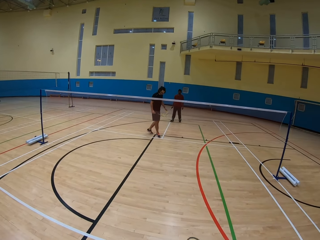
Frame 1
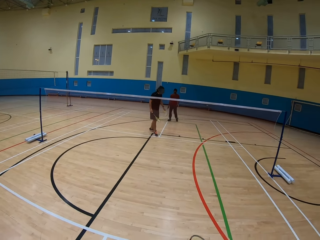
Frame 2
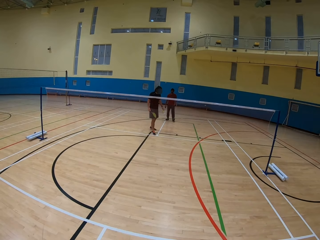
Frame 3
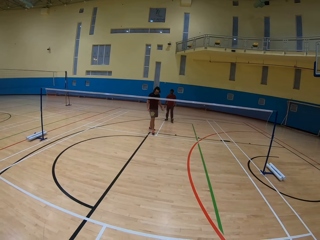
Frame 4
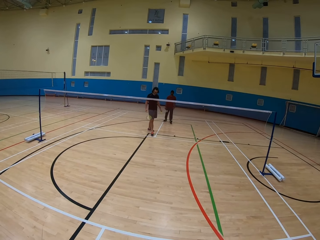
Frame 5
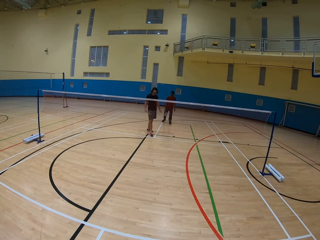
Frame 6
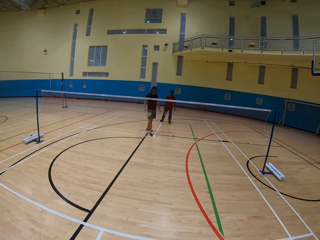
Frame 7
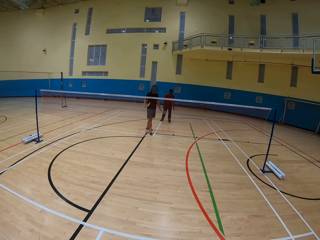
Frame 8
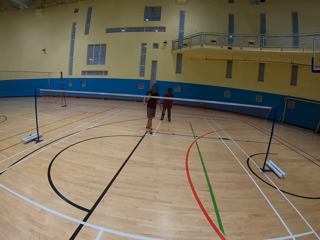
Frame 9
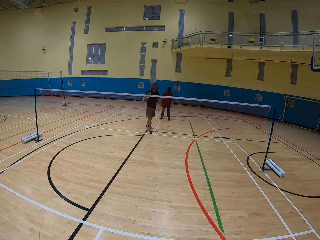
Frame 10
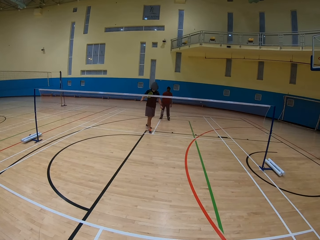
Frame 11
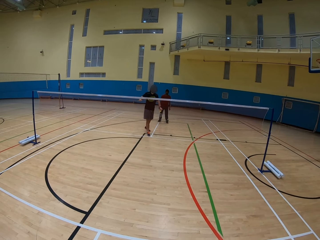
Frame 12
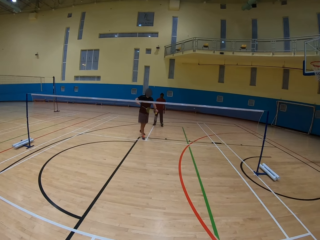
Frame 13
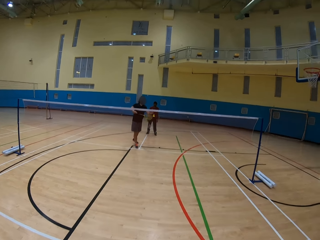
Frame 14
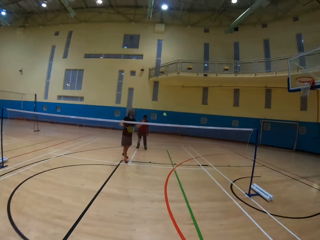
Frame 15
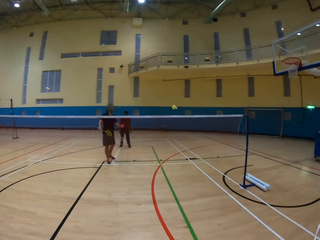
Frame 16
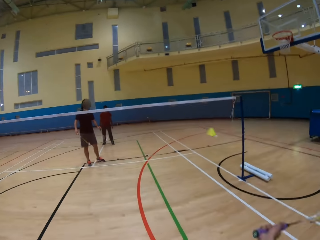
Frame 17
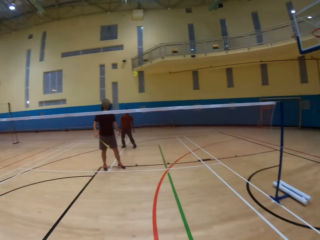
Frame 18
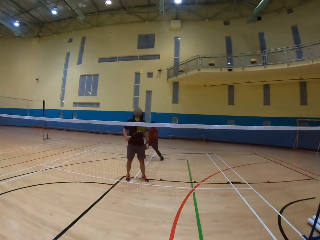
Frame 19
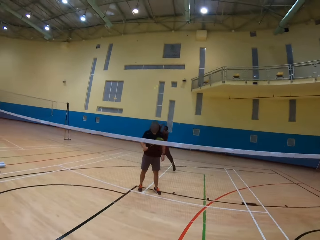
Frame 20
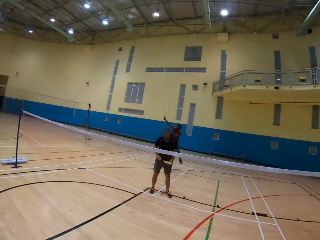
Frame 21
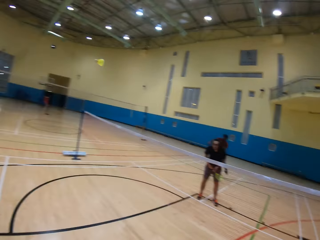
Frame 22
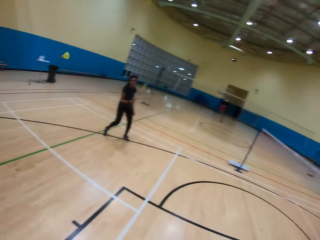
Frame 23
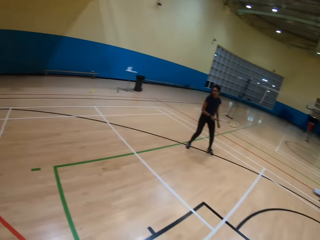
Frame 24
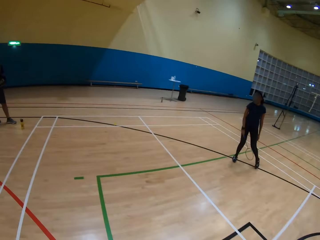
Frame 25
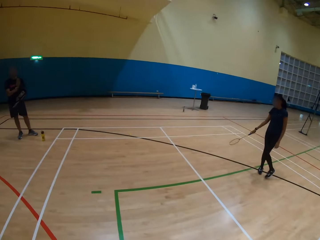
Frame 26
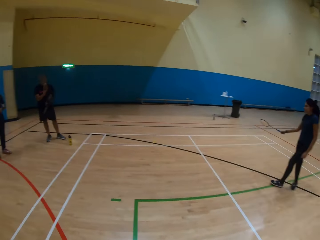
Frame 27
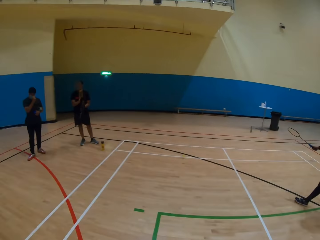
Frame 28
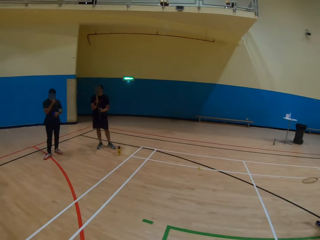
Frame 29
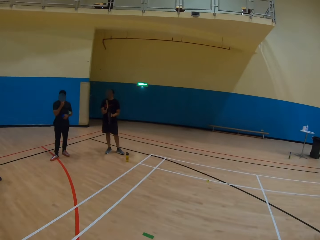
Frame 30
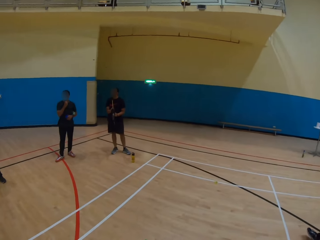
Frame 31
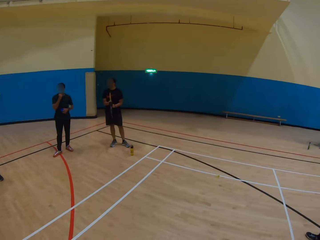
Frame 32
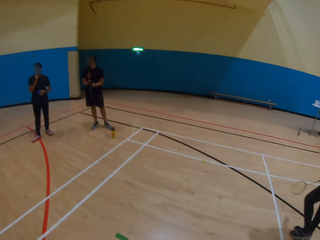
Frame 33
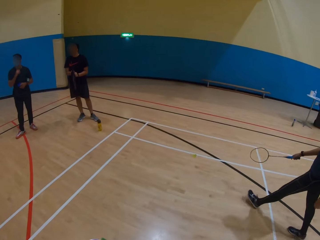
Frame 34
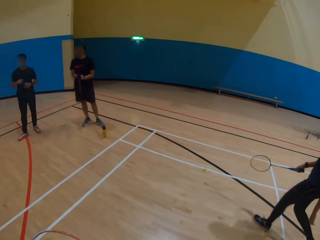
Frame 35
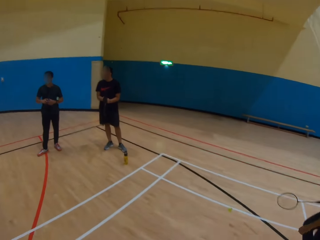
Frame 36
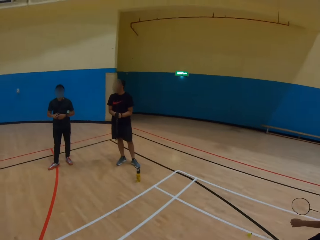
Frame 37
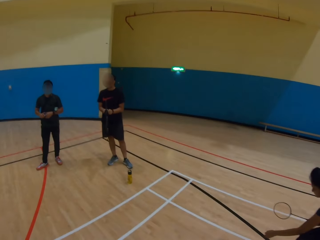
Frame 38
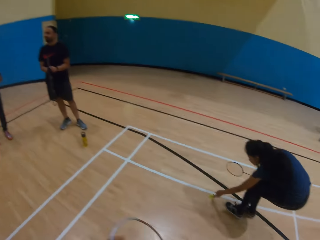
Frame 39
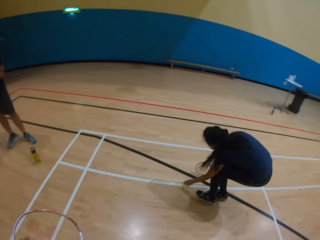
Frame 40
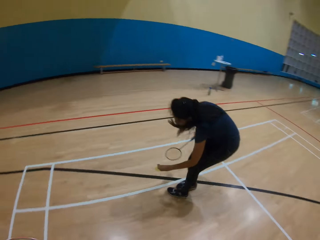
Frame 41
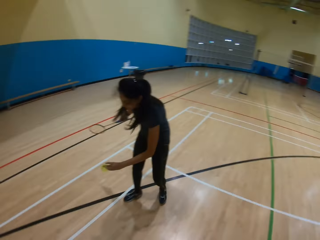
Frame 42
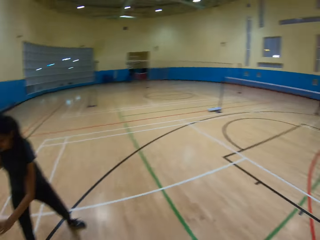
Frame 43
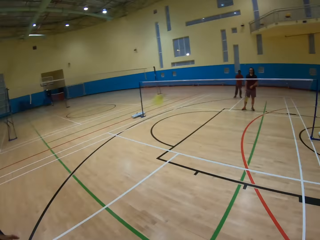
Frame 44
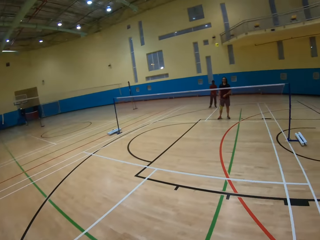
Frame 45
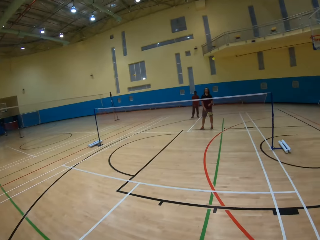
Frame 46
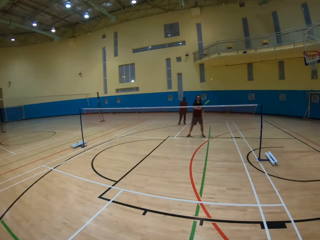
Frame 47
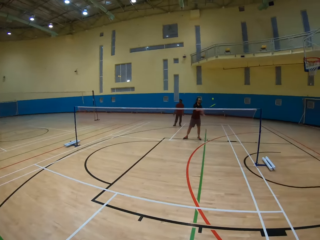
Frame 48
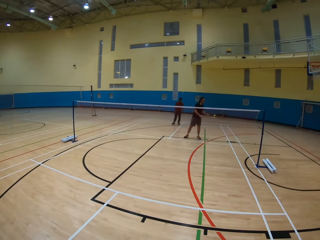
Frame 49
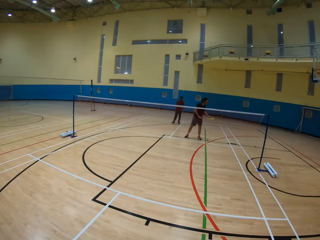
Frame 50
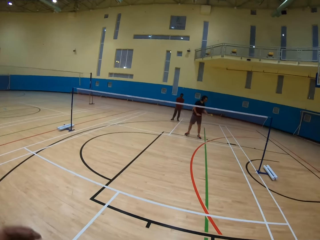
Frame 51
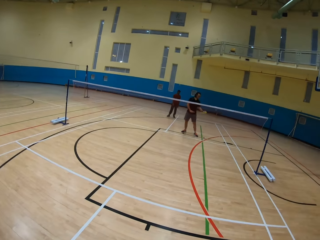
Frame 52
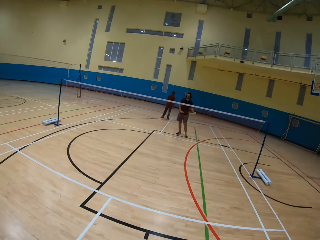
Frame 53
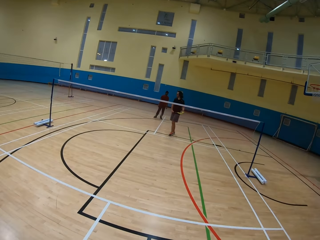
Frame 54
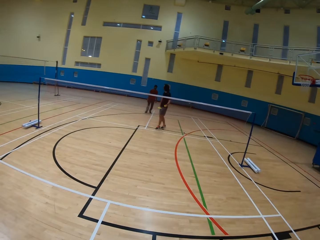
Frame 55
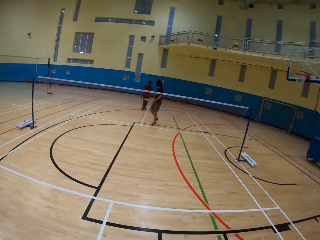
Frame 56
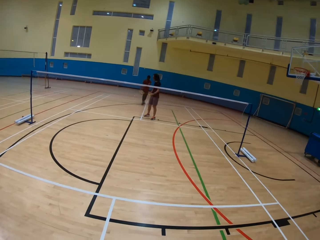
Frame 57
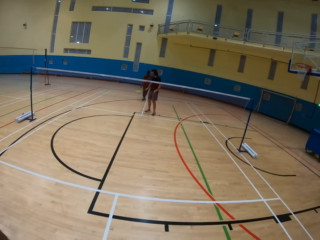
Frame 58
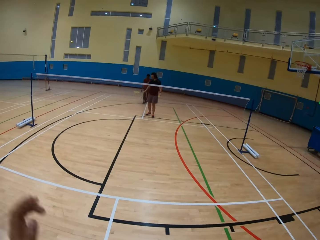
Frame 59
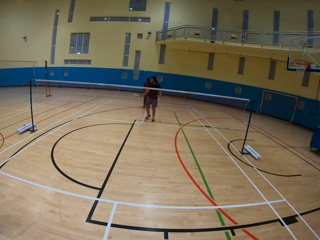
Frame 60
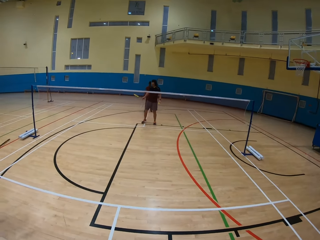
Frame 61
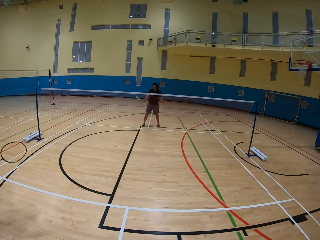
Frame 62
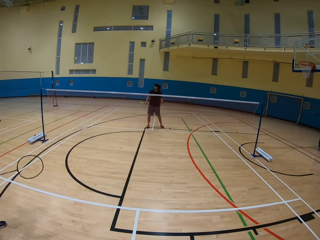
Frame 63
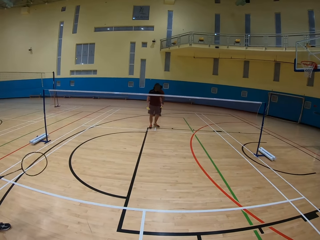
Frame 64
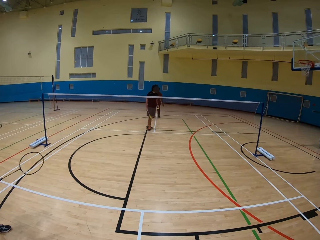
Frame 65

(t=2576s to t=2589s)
A man hits the shuttlecock using a bat. The camera wearer hits the shuttlecock using a bat. Another man hits the shuttlecock using a bat. A woman picks up the shuttlecock on the ground and hits the shuttlecock using a bat.

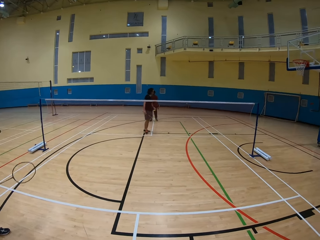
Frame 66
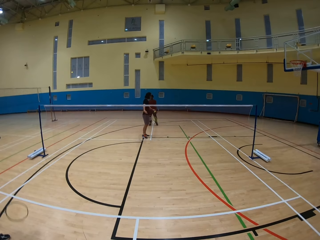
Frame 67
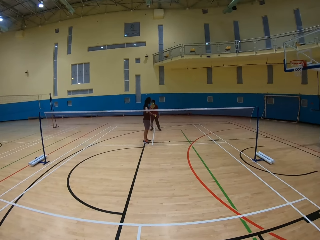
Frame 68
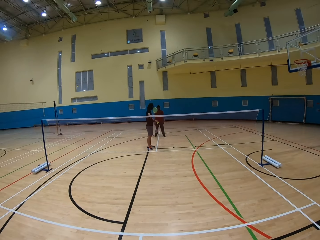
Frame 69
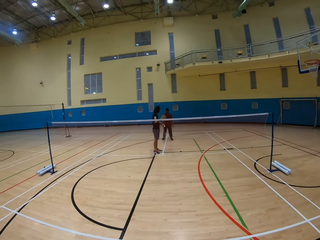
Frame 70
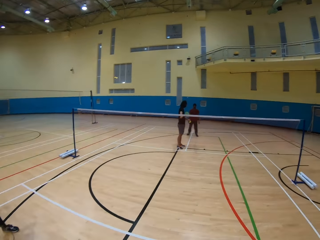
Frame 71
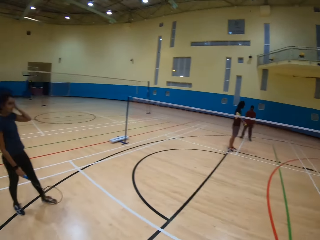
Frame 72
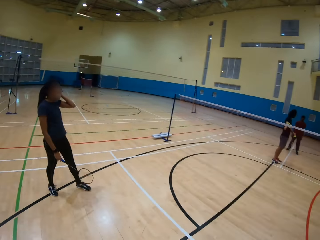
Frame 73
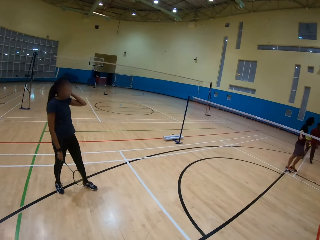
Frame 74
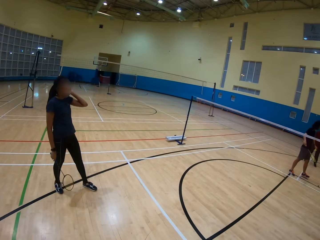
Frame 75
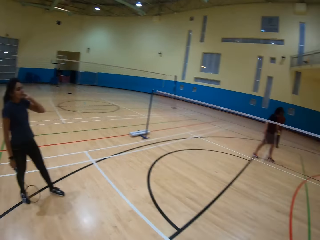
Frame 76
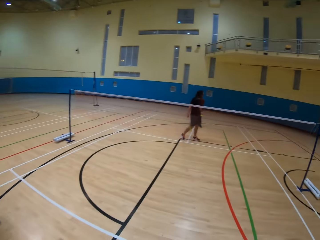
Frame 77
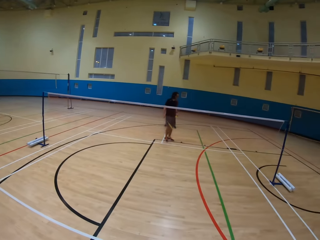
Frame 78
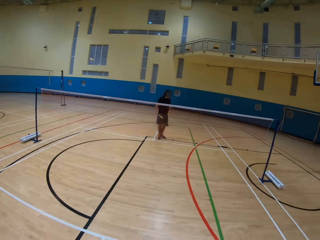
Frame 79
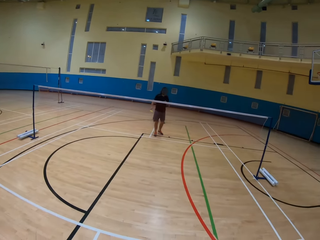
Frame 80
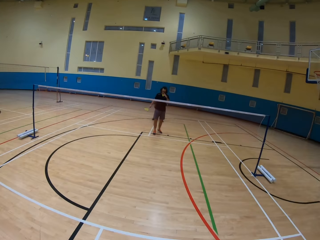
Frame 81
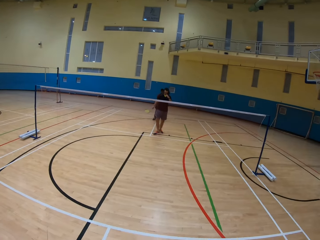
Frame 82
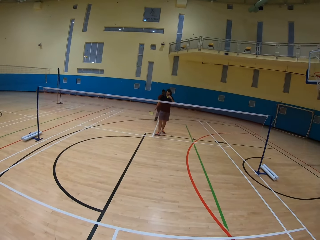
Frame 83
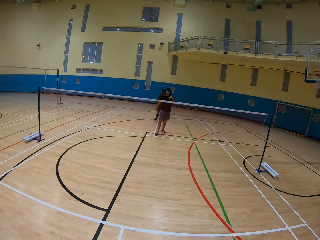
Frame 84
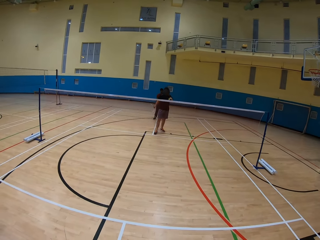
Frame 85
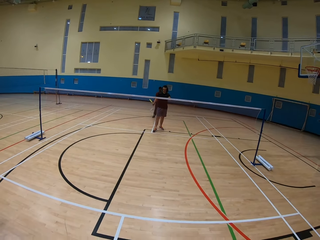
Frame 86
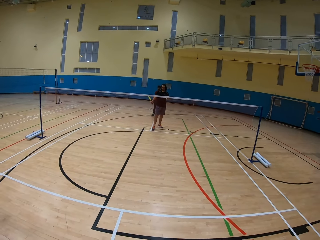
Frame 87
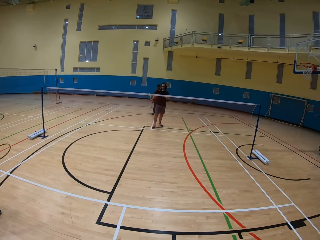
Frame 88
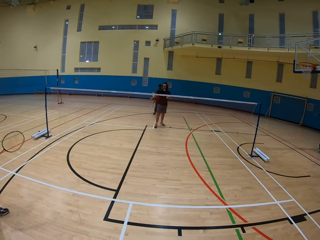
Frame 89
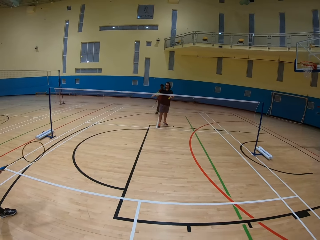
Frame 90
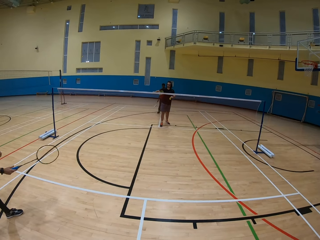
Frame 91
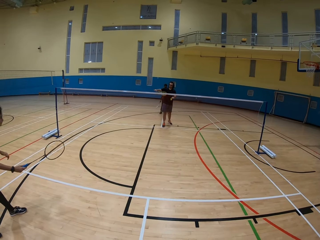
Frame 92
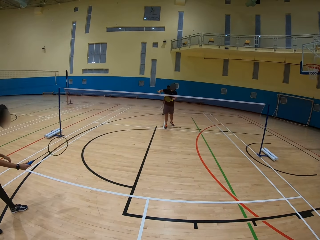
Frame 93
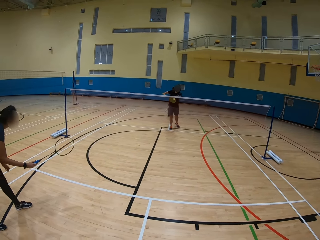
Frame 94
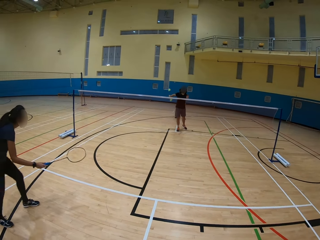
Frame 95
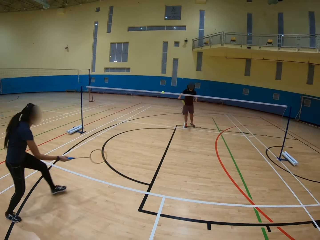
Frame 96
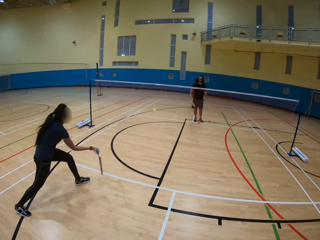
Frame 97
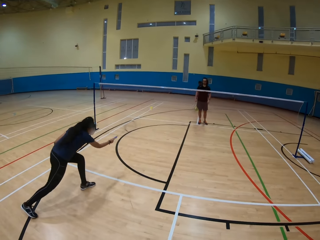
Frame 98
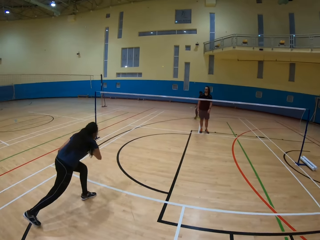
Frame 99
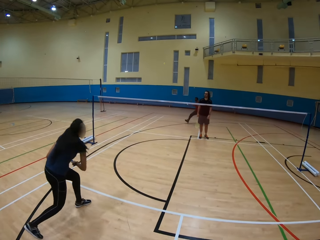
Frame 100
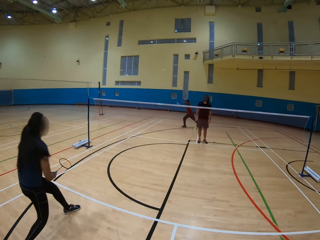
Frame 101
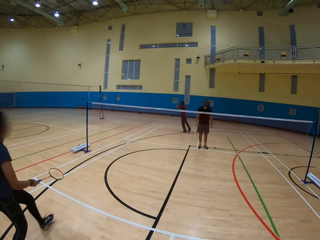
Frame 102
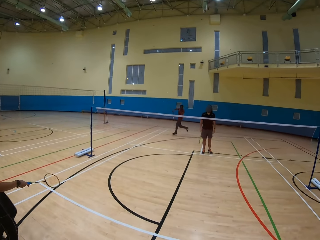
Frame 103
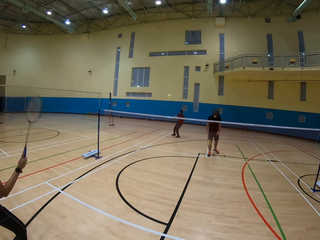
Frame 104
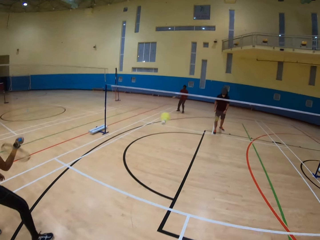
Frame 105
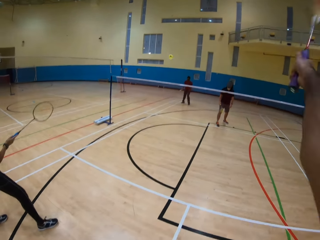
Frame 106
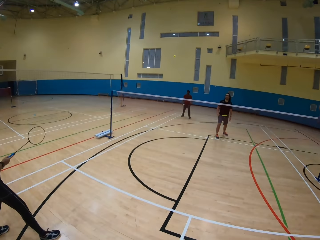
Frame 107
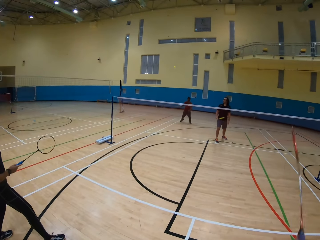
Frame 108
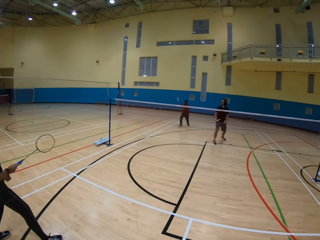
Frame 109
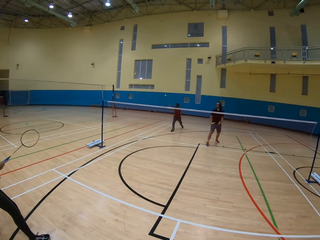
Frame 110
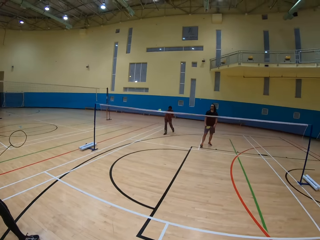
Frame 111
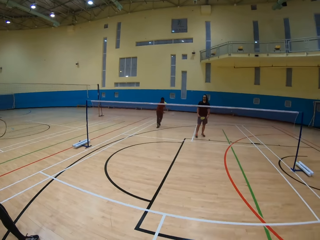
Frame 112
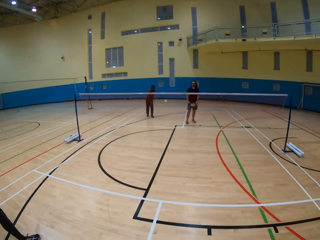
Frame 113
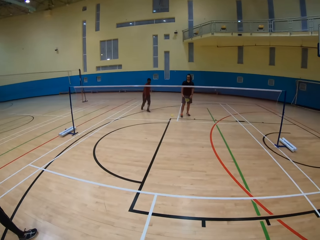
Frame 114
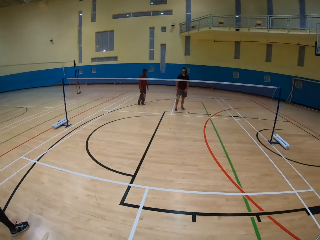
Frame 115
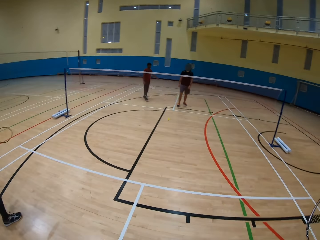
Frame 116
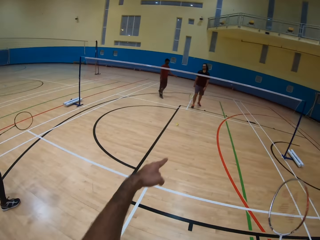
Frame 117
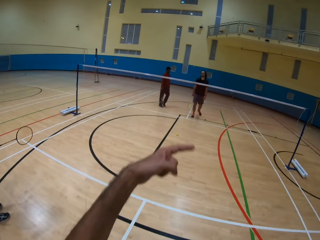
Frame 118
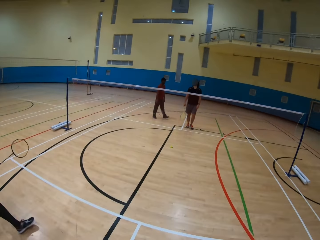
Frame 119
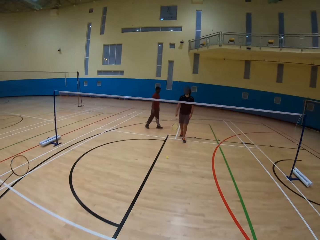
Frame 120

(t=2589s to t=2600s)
The camera wearer looks at a woman. A man hits the shuttlecock using a bat. The woman hits the shuttlecock using a bat. Another man hits the shuttlecock using a bat. The camera wearer hits the shuttlecock using a bat. The other man hits the shuttlecock using a bat.
